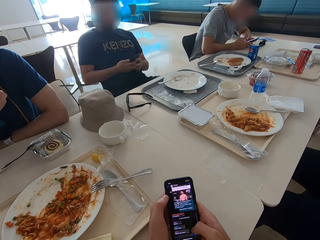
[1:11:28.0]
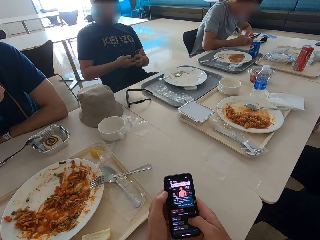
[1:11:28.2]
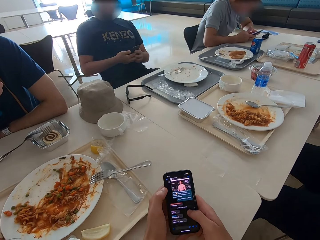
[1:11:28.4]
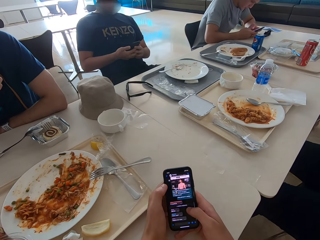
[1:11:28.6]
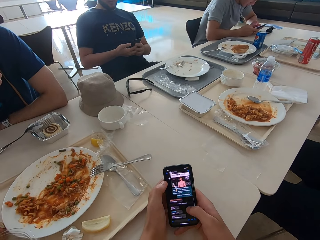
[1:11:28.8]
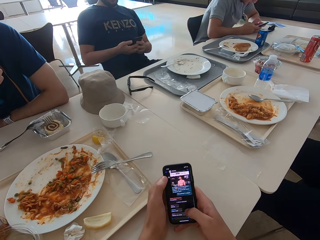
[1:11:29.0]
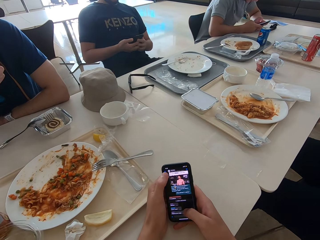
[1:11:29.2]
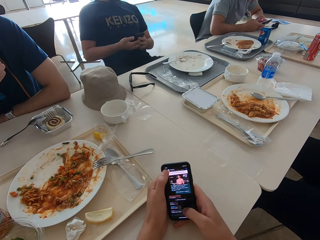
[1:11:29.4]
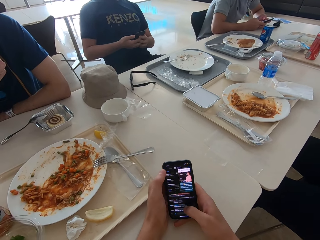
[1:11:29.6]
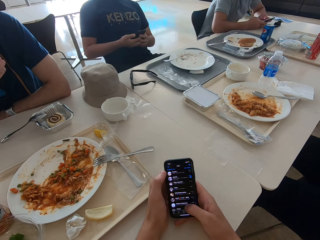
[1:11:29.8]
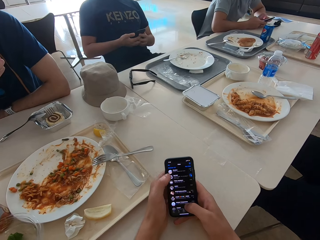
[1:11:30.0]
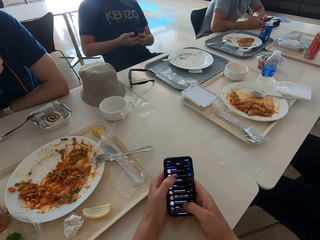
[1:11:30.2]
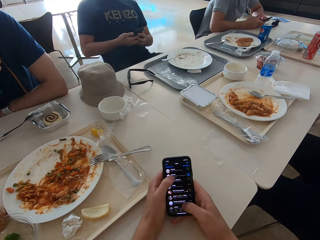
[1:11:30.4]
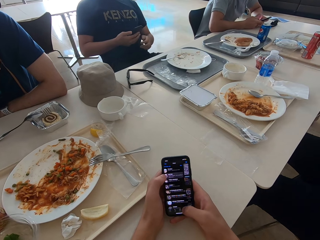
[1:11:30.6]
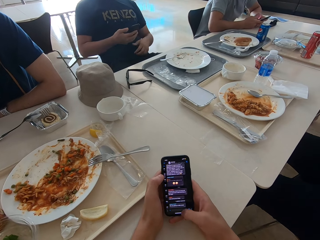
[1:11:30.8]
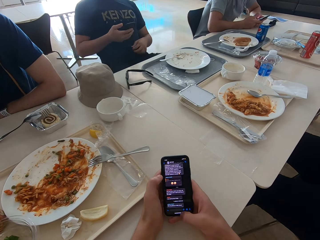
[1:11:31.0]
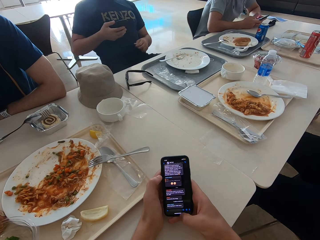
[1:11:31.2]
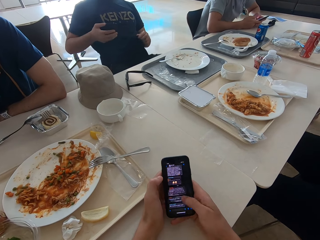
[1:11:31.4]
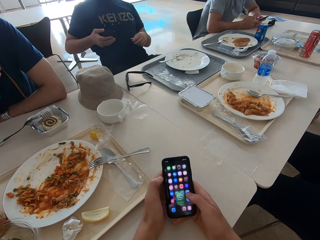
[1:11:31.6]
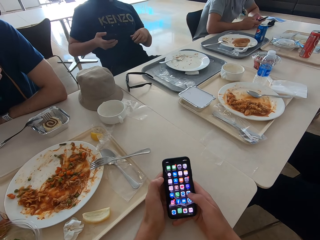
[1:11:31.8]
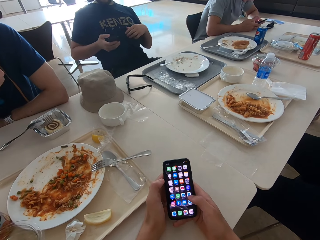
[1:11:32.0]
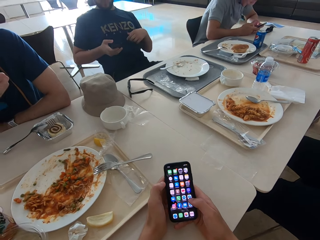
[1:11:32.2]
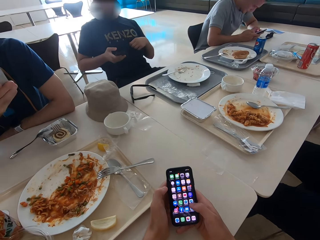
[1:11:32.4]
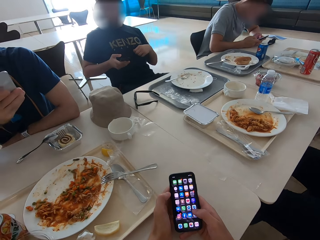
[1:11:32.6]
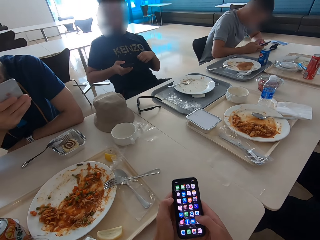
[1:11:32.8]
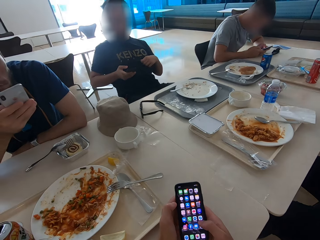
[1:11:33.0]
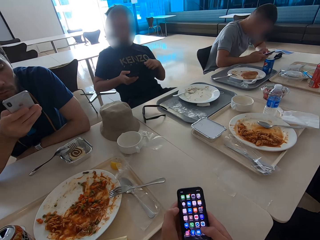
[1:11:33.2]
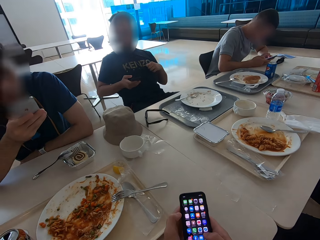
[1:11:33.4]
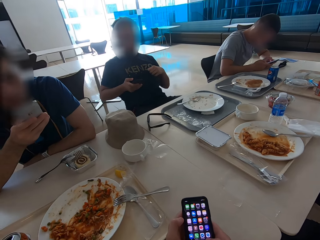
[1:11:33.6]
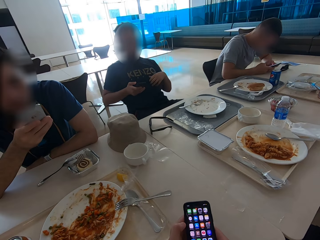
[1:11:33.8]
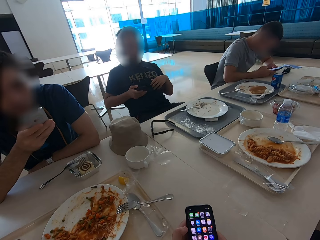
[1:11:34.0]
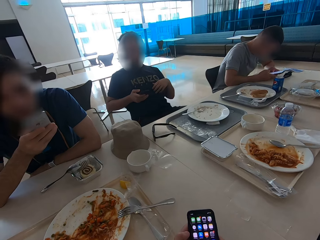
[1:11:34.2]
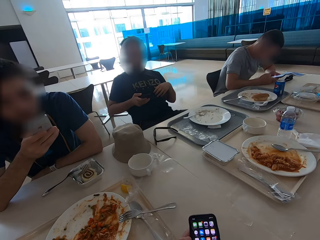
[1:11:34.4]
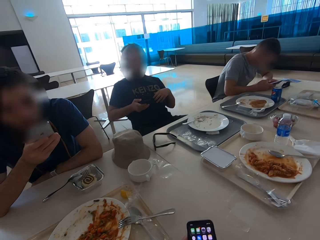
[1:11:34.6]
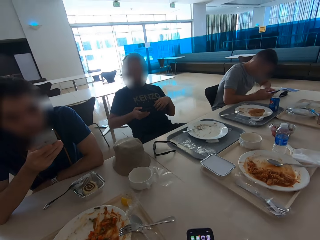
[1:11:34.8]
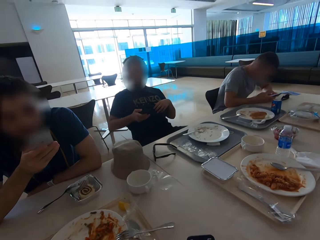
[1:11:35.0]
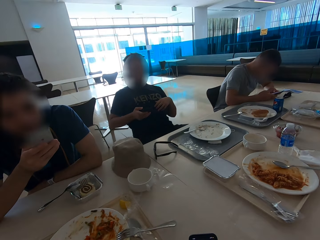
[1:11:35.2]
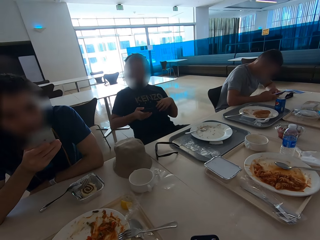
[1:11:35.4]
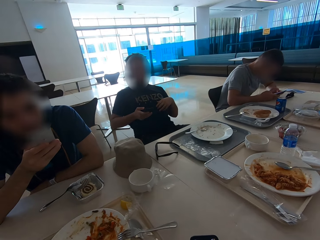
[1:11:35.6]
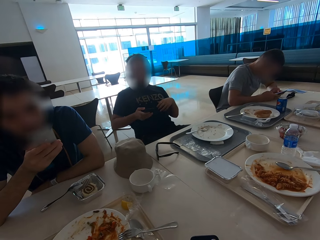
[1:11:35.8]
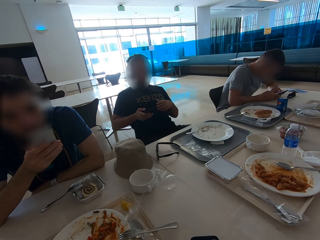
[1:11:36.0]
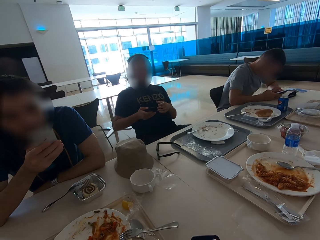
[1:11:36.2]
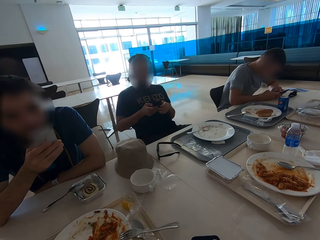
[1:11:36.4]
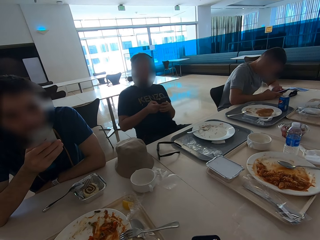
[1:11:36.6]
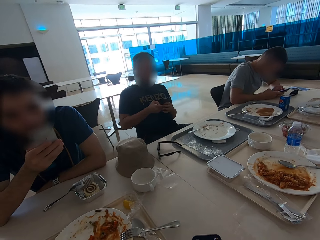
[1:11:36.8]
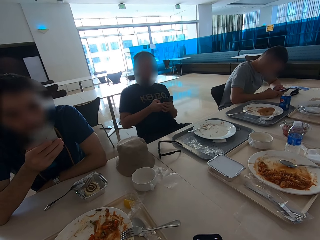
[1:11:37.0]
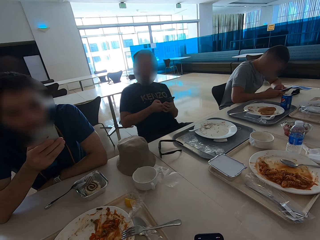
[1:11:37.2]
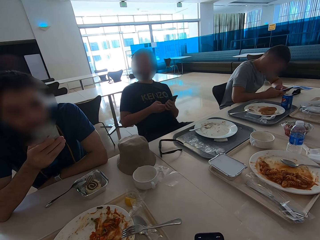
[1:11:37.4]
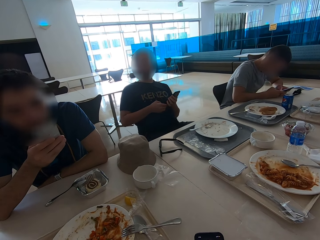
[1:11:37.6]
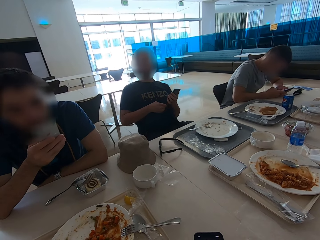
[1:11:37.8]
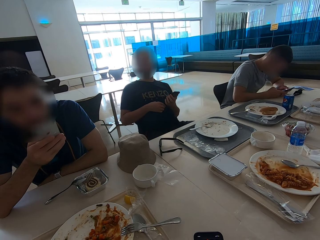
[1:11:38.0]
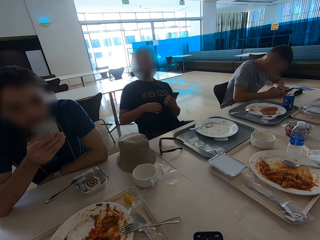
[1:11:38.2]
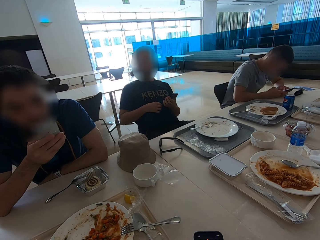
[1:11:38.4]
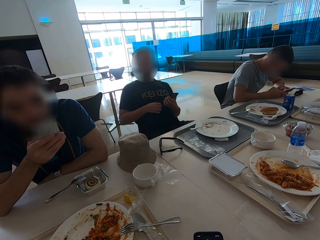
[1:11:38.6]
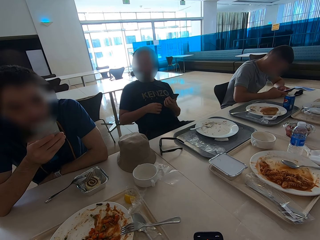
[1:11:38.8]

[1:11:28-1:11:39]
A man touches the t-shirt. The camera wearer looks at the mobile phone. The man holds the mobile phone.

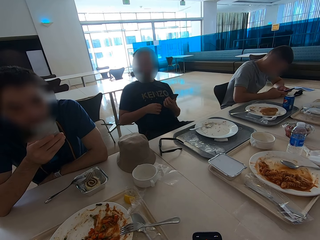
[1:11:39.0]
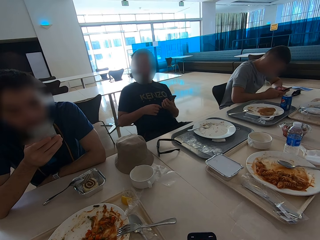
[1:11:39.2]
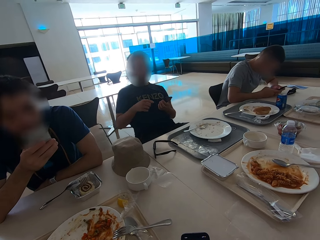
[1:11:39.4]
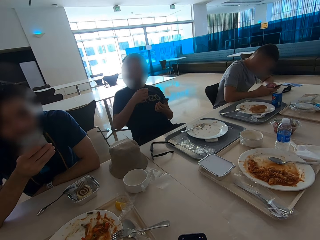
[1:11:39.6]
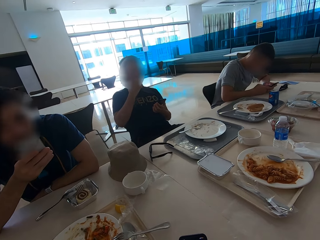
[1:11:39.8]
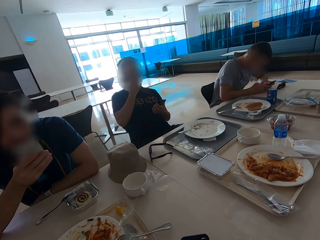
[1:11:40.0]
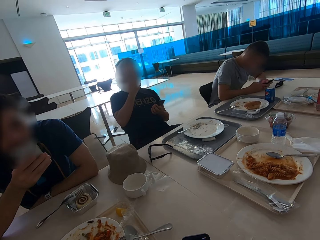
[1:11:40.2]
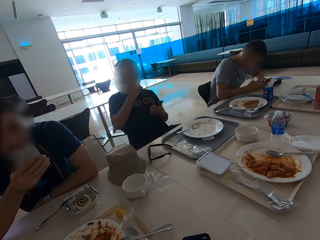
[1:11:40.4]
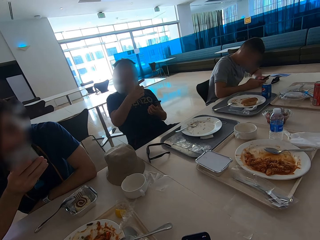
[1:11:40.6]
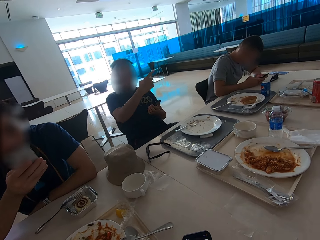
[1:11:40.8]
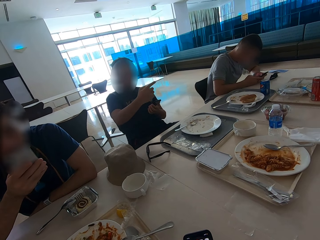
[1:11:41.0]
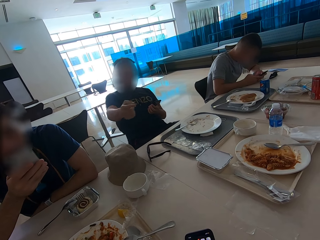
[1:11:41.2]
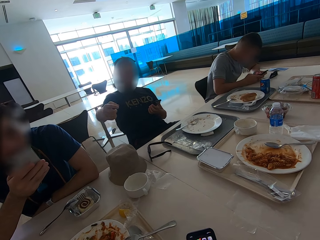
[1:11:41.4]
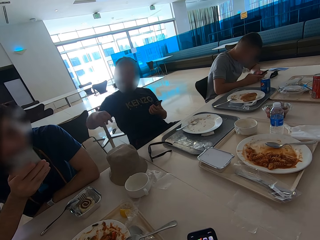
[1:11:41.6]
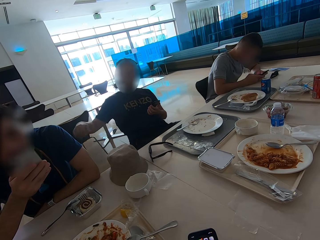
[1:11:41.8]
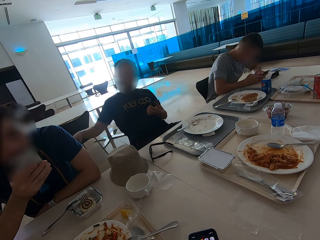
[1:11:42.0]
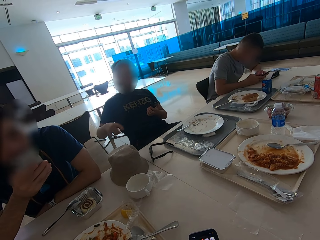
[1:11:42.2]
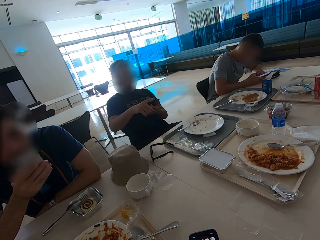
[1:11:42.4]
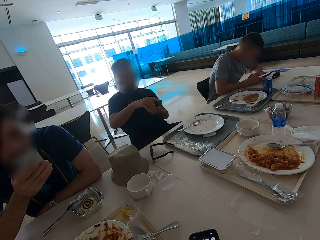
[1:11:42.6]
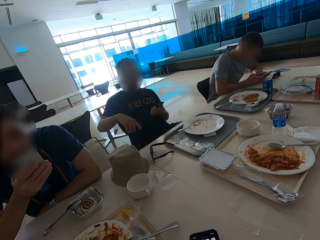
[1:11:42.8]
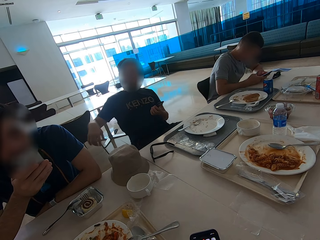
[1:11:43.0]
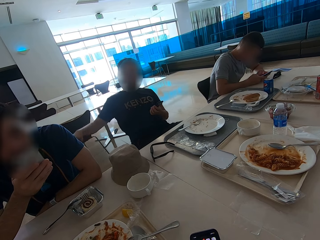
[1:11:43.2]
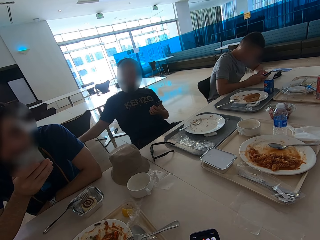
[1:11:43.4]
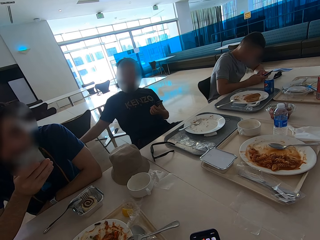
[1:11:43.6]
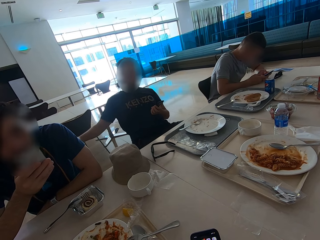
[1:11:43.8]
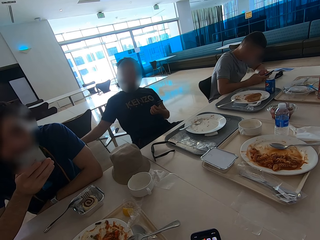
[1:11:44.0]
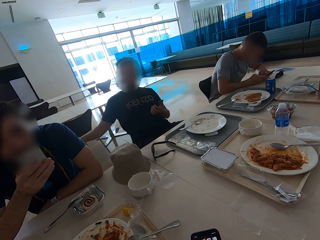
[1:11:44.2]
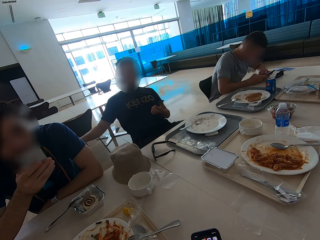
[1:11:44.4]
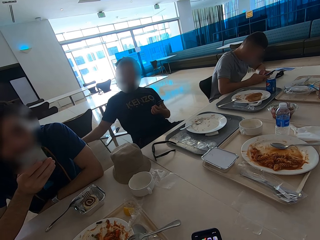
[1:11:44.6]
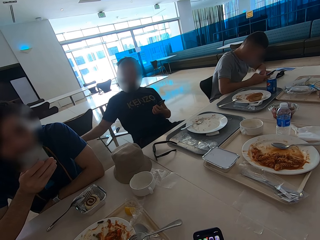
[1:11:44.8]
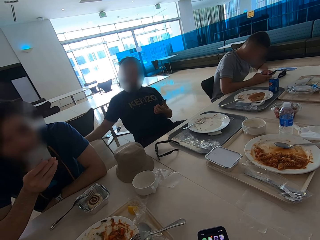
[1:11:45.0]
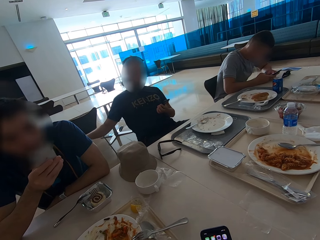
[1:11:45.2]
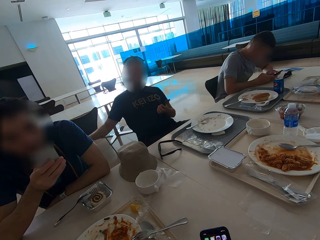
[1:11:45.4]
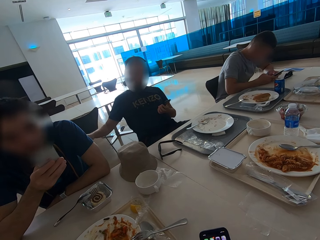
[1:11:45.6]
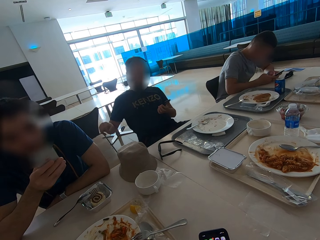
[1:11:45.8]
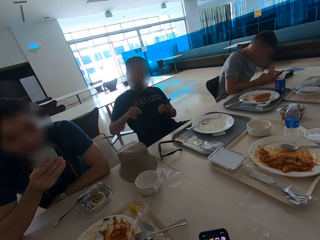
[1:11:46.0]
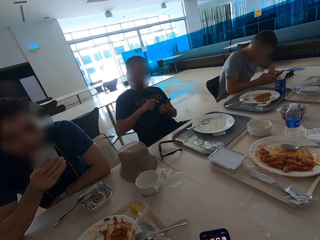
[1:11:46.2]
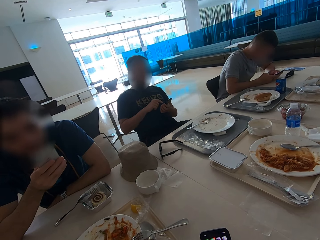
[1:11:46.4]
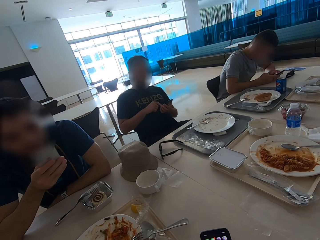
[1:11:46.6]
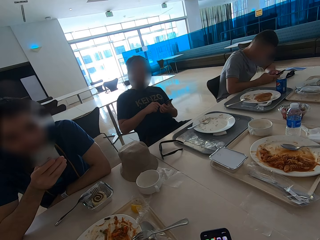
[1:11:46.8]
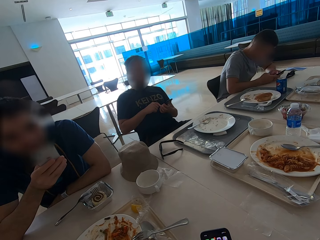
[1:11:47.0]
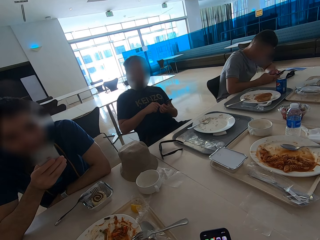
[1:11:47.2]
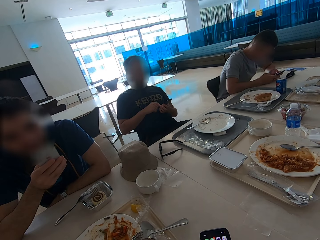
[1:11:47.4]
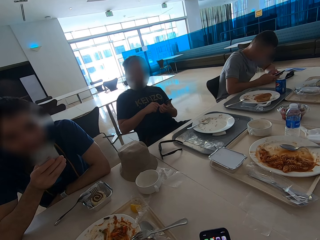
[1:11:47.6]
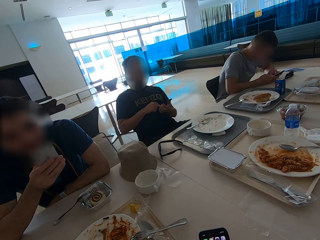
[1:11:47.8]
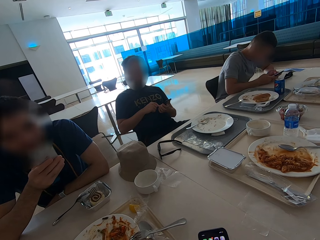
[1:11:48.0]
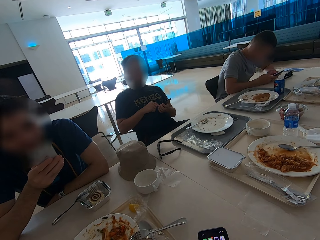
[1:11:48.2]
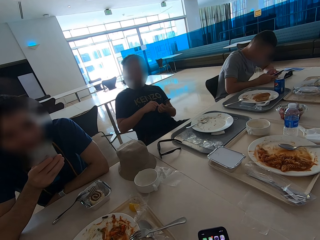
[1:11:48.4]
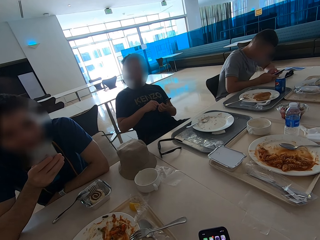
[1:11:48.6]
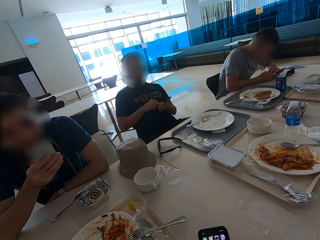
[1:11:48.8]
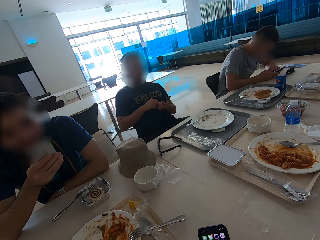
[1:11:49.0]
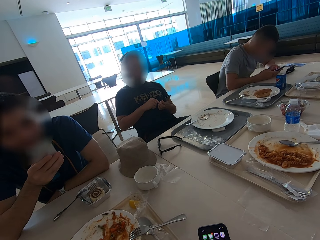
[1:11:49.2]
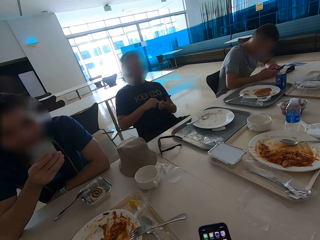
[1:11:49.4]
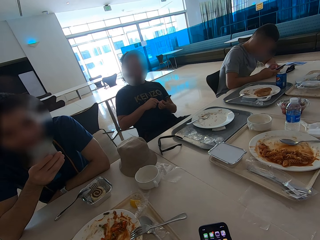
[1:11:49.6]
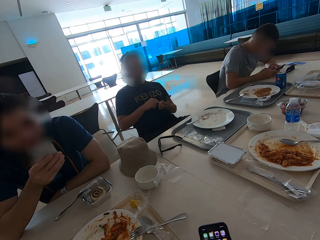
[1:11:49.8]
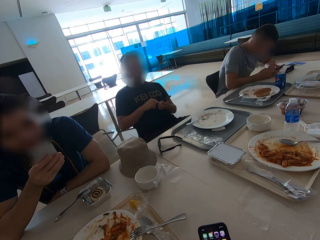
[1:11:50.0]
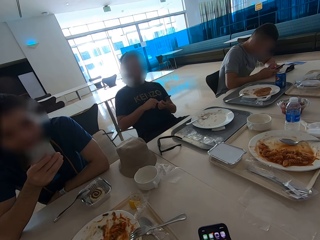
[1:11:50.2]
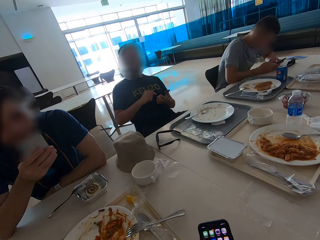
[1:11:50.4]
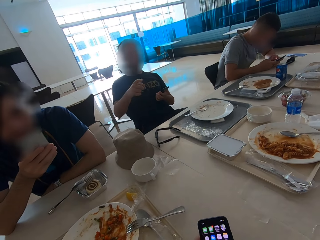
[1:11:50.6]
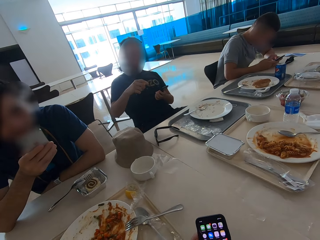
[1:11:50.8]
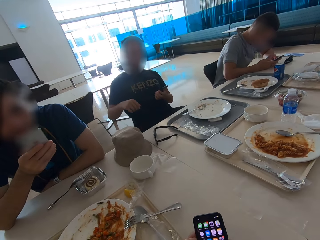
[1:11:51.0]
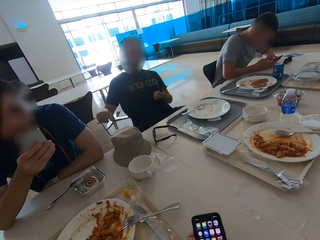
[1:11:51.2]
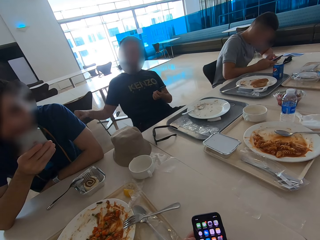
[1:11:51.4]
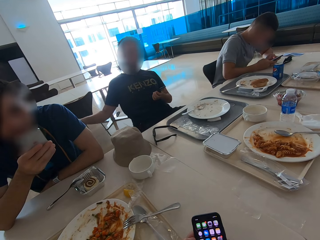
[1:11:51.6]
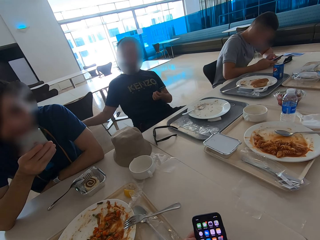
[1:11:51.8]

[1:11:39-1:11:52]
A man touches his face. The man points and uses gestures. The man puts the right hand on the chair, points, and puts the right hand on the chair. The man hits the chair with the hand. The man swipes on the phone's screen. The man holds a mobile phone. The man gestures with the right hand. The man puts the right hand on the chair.
